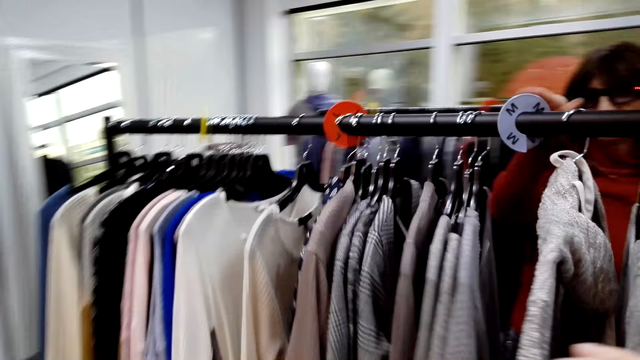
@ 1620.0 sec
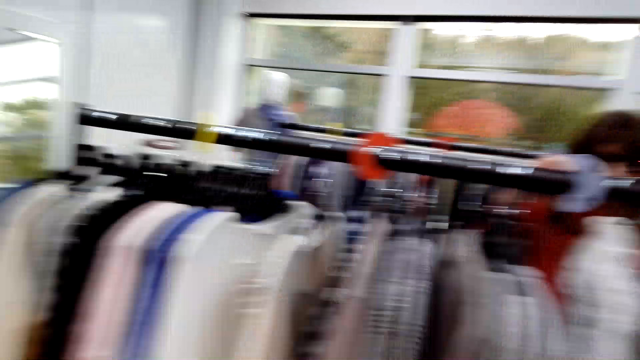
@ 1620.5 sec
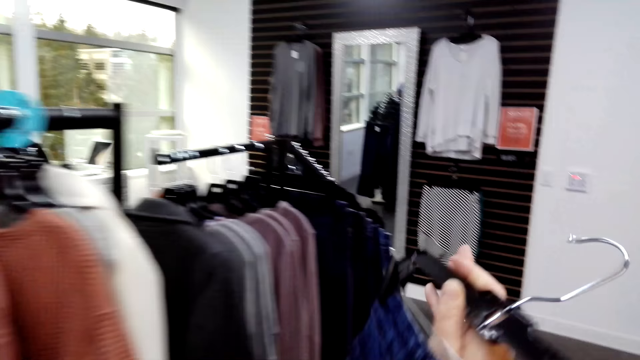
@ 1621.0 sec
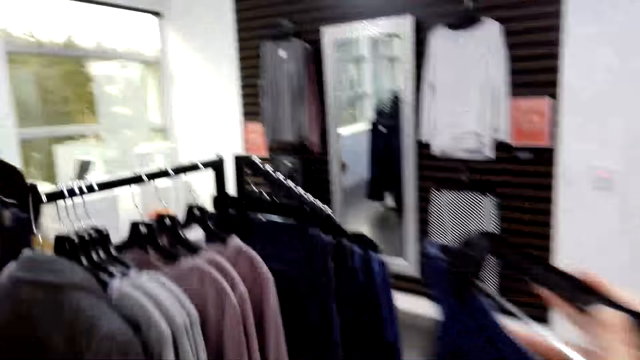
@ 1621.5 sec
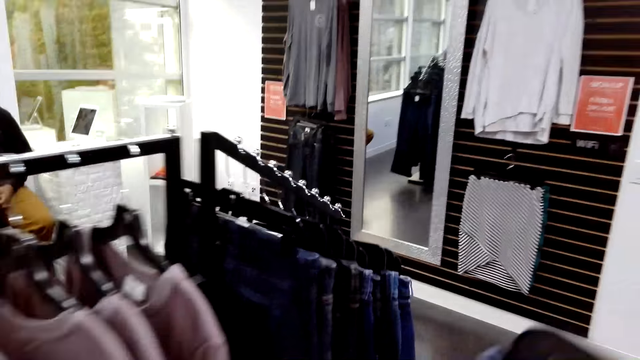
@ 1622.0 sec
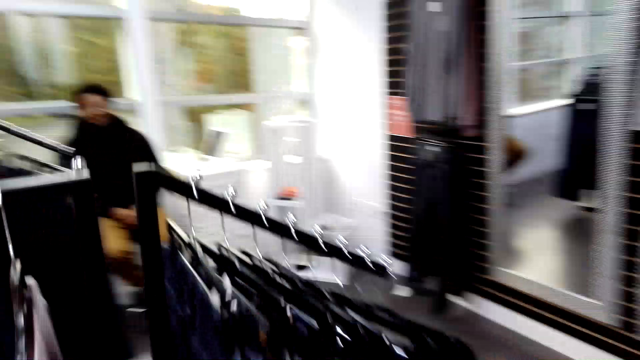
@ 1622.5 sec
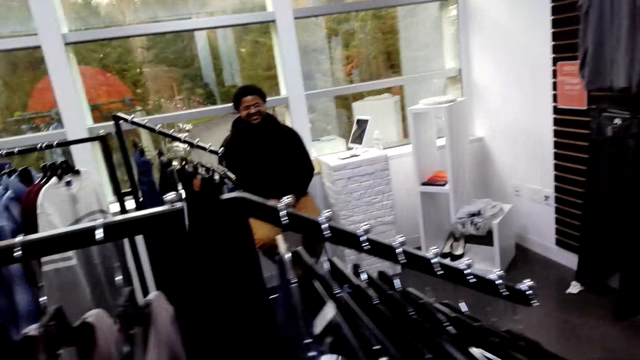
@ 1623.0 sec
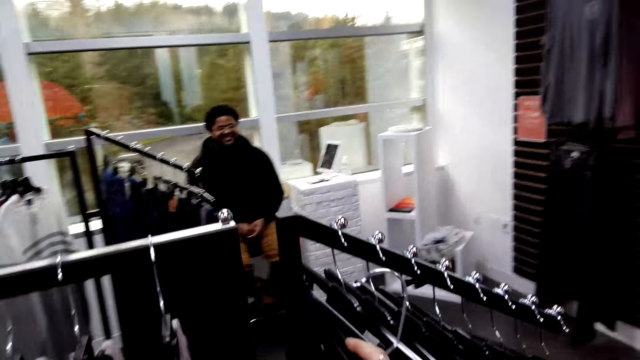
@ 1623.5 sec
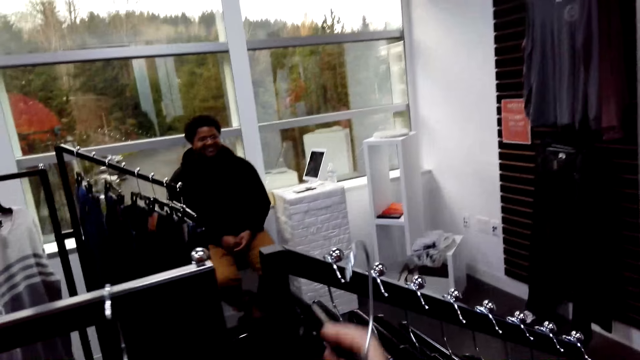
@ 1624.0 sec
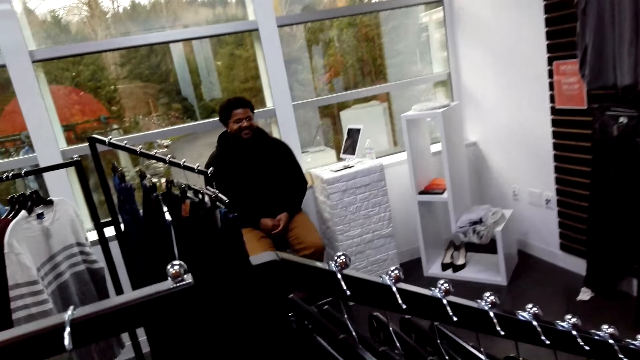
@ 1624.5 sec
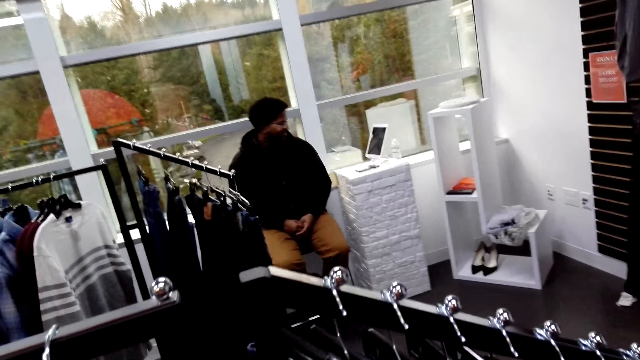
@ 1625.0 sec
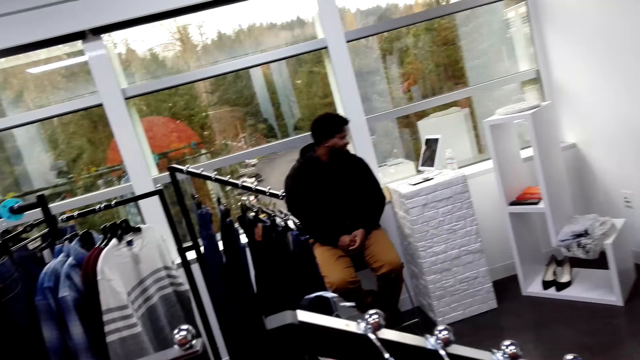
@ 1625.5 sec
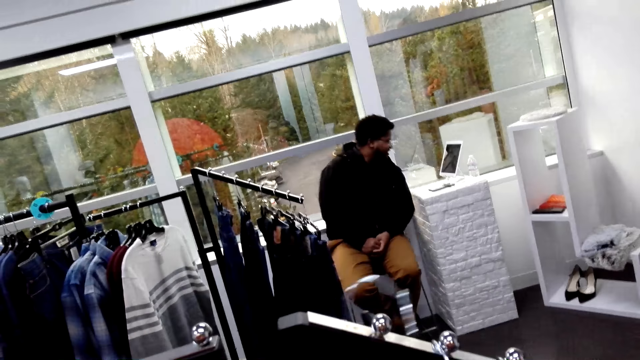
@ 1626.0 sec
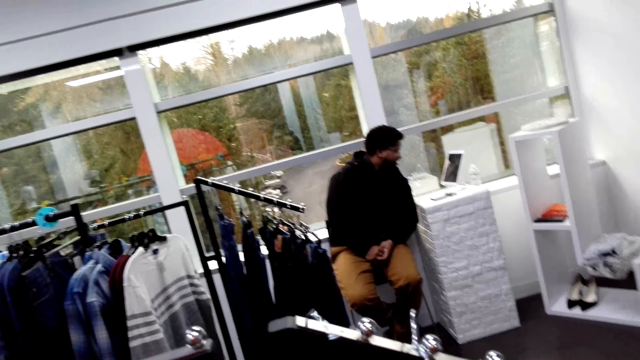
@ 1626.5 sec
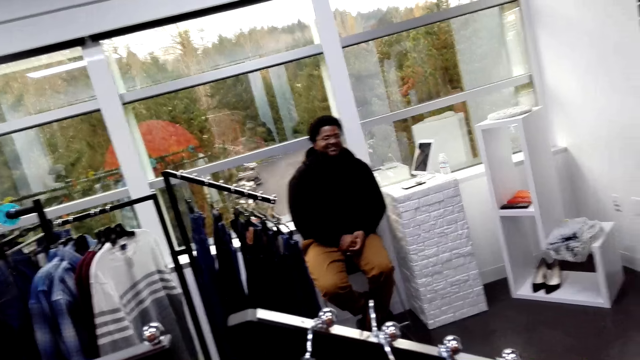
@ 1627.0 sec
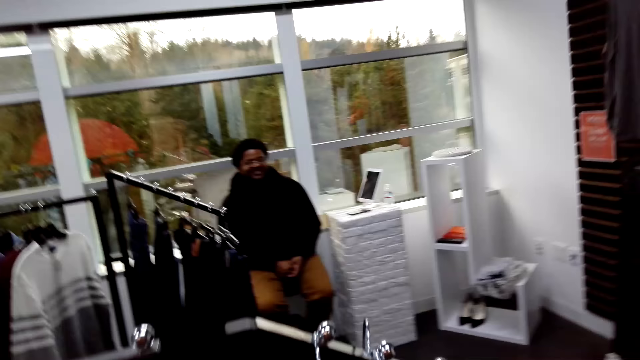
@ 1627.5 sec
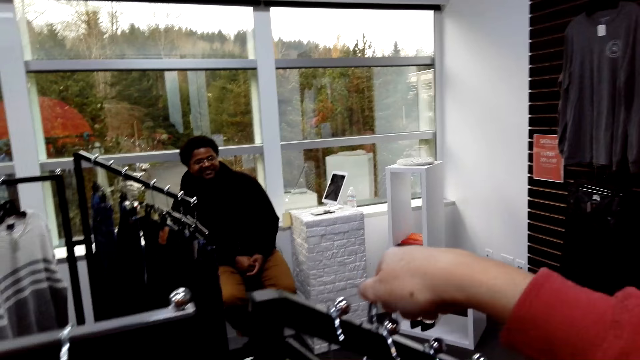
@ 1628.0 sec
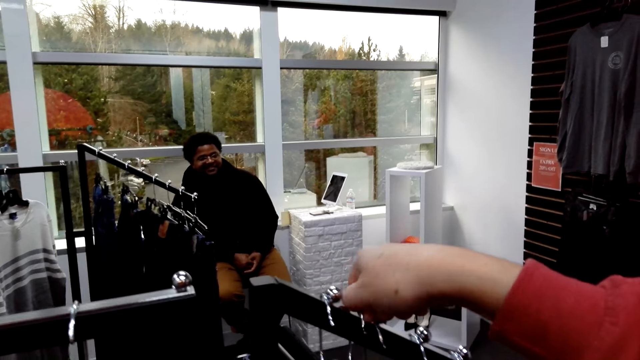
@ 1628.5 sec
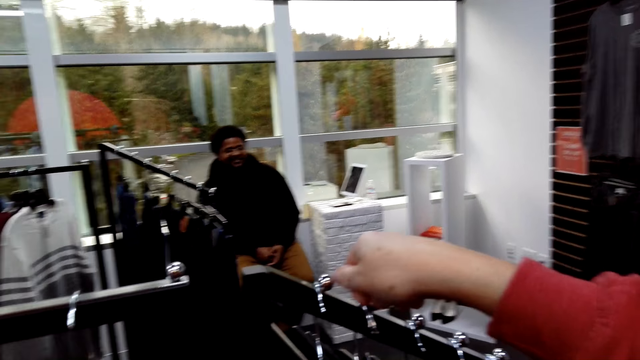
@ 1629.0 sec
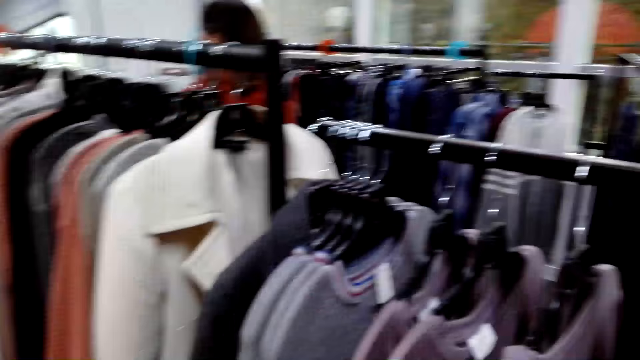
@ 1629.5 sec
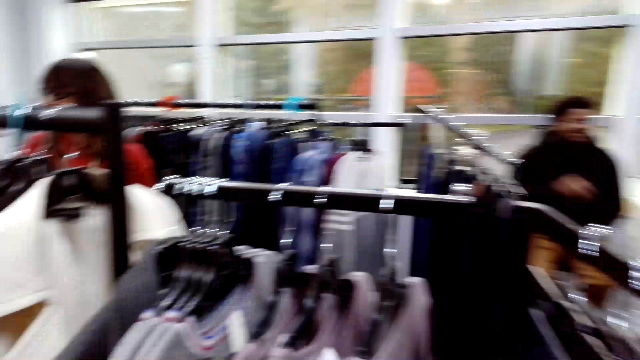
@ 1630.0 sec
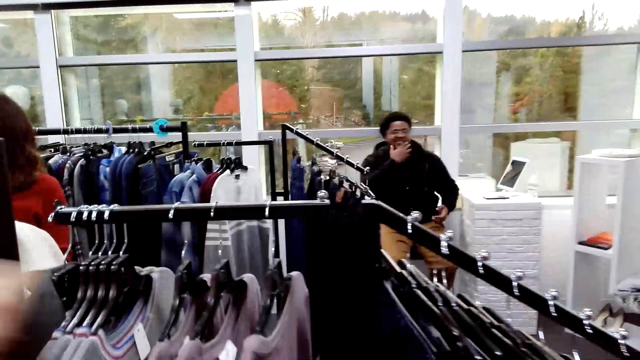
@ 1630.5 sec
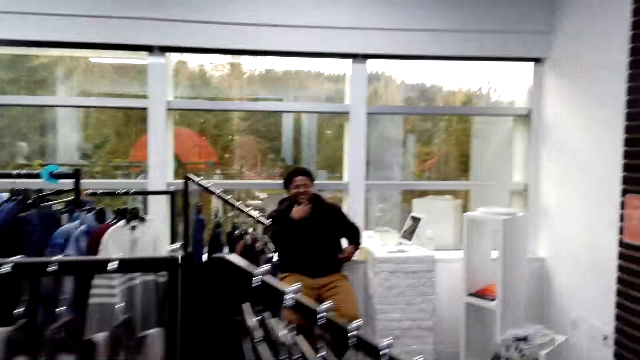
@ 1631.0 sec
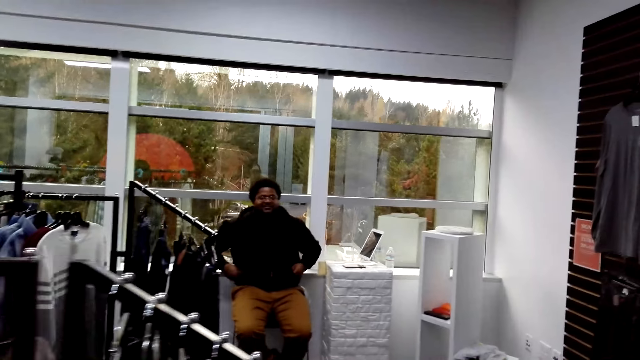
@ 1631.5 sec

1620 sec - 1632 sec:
The camera wearer hangs the cloth on the hanger. They interact with a man. They hang the cloth on the handrail. They look around.

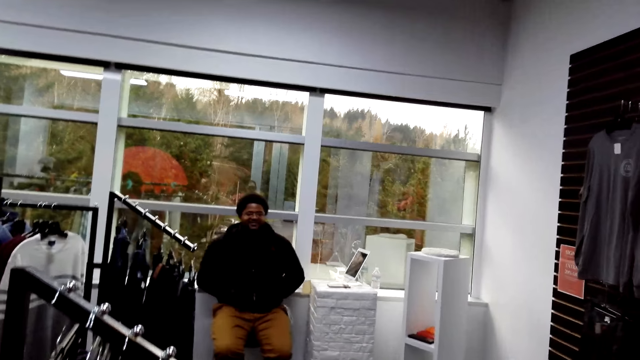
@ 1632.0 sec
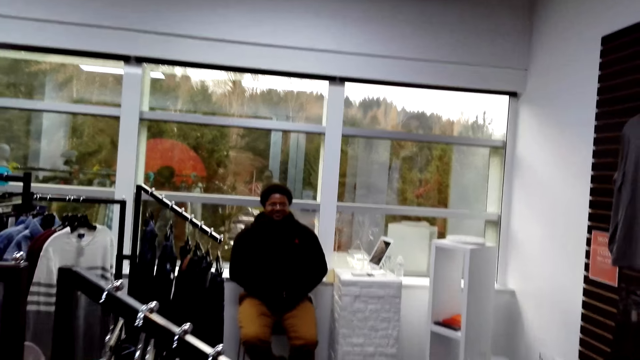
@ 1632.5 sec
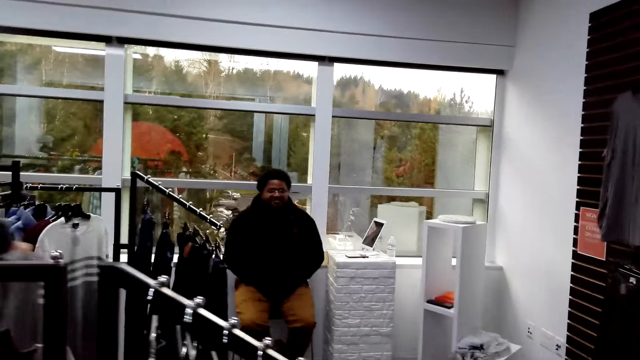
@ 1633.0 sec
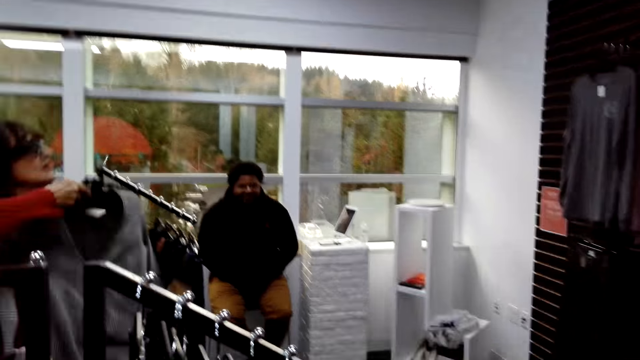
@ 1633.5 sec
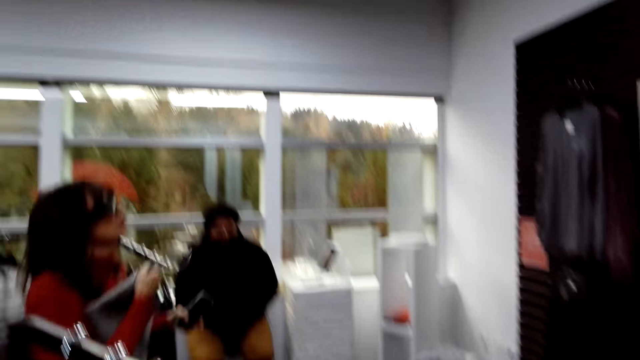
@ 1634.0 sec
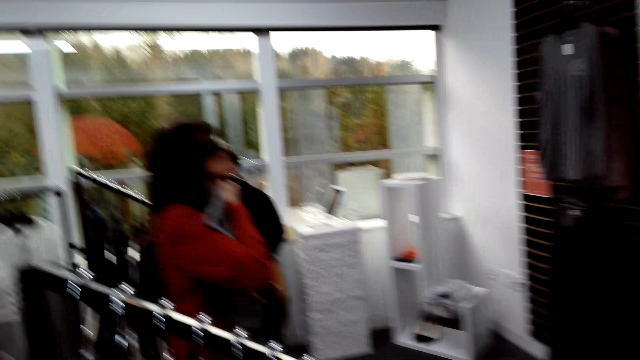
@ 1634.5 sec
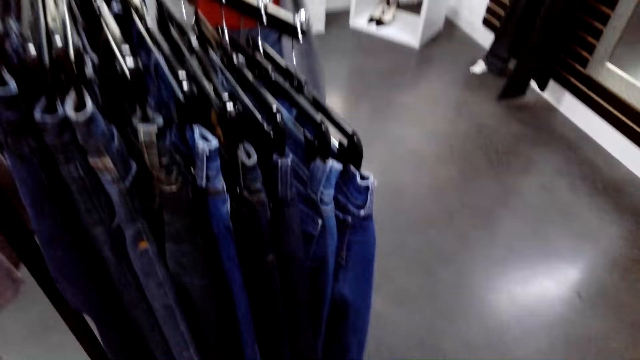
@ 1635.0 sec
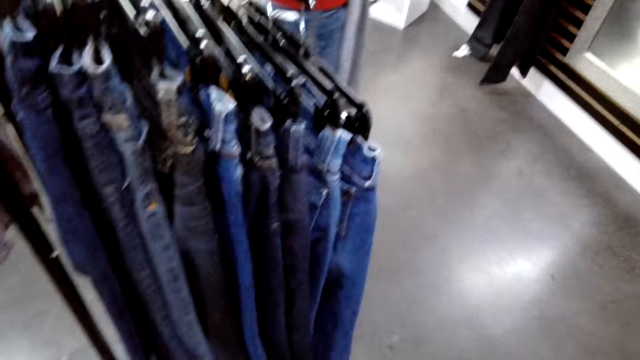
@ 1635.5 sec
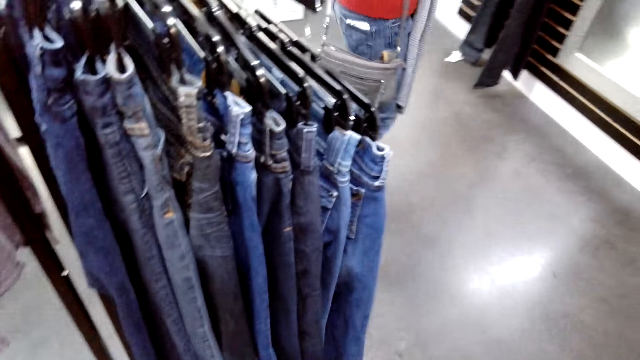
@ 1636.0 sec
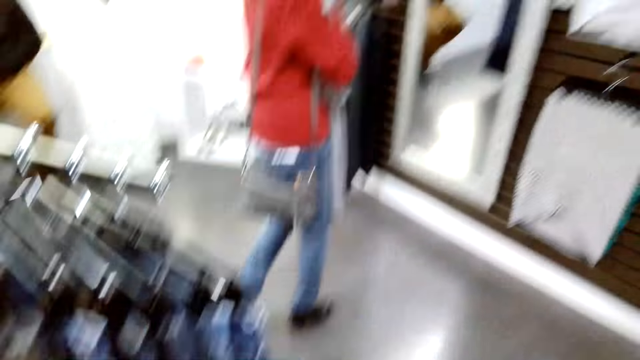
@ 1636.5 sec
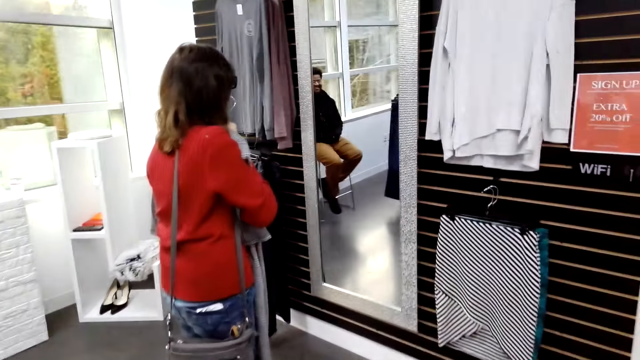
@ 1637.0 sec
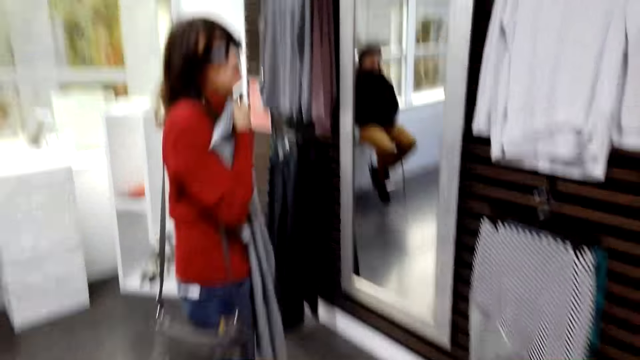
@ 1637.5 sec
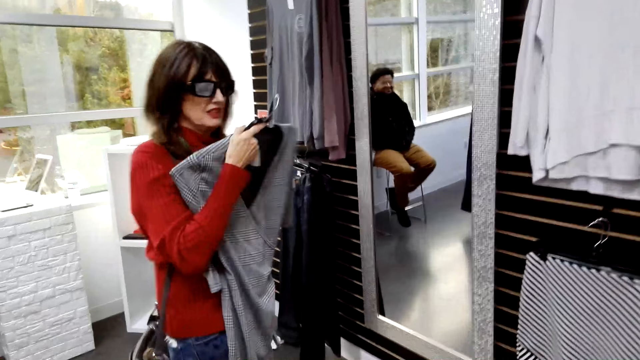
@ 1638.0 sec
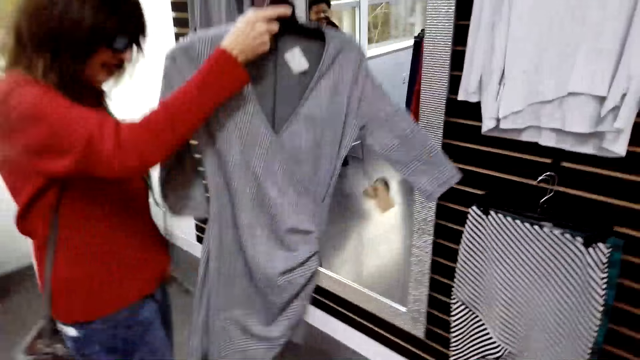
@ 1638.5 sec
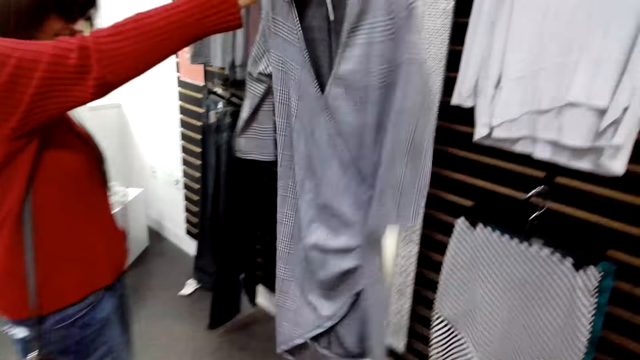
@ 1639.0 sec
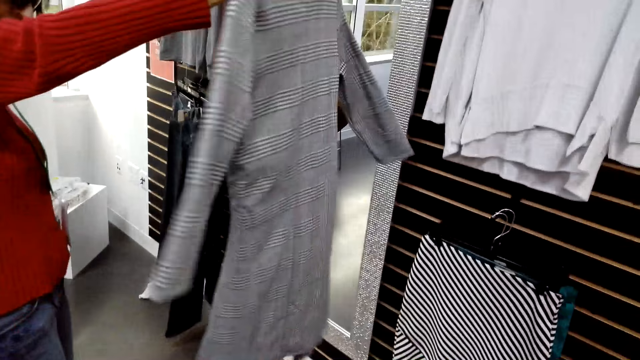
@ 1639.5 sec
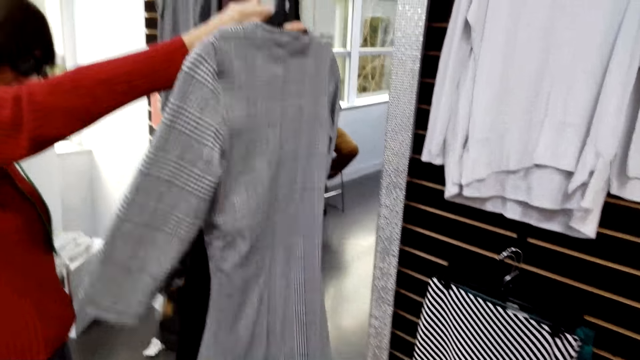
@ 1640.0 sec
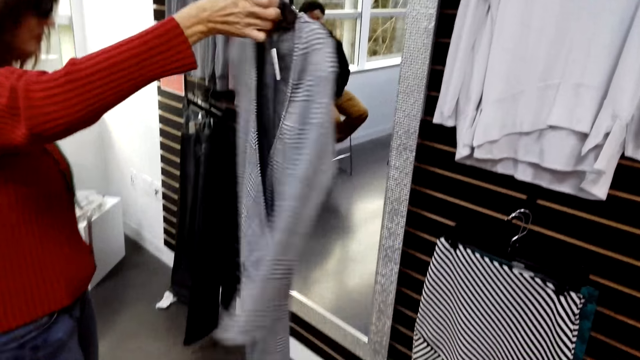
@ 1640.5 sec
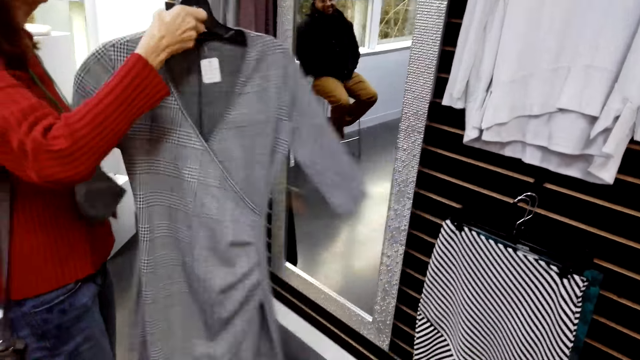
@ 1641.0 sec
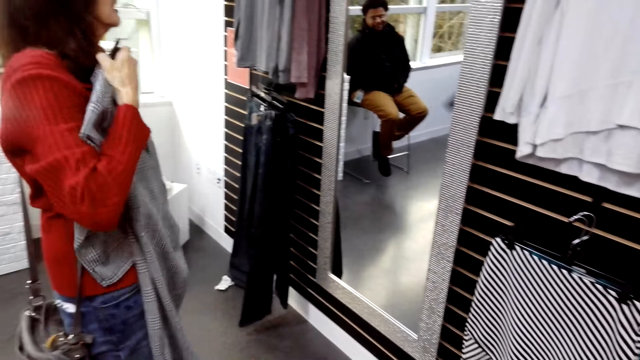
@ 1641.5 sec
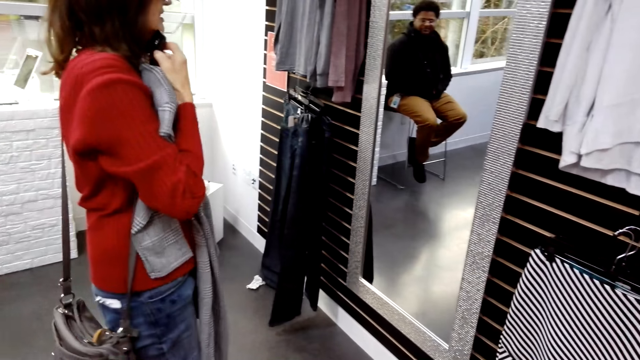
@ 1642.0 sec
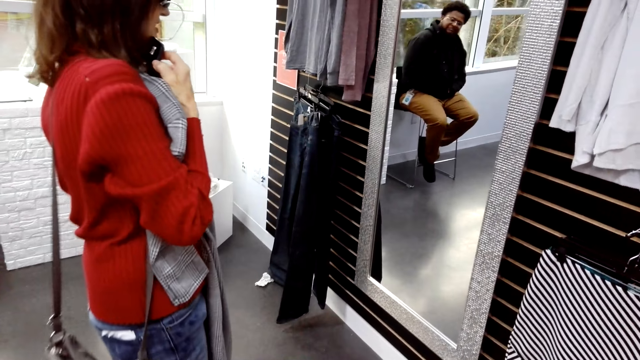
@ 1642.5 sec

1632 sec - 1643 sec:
The camera wearer hangs clothes on the handrail. A woman holds clothes with both hands. The woman walks around the shop. A person walks towards the mirror. The person stares at a blouse, turns the blouse and places the blouse on the chest.
